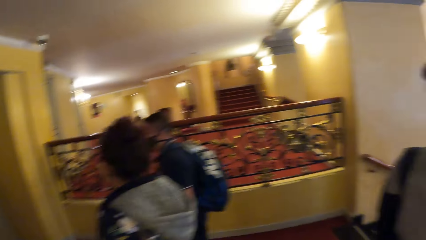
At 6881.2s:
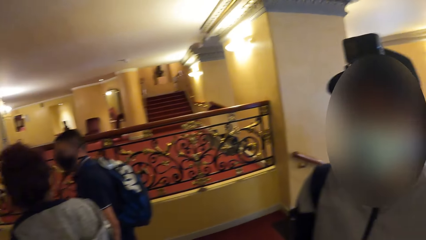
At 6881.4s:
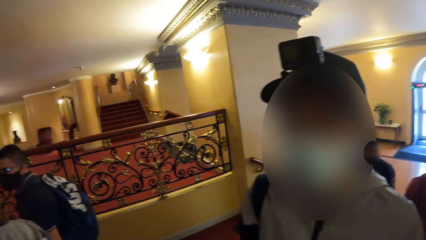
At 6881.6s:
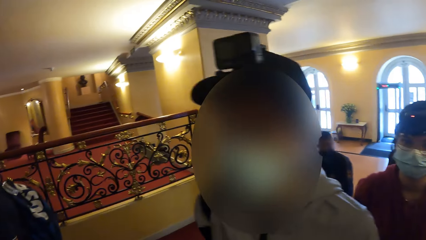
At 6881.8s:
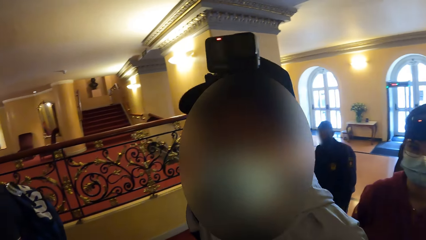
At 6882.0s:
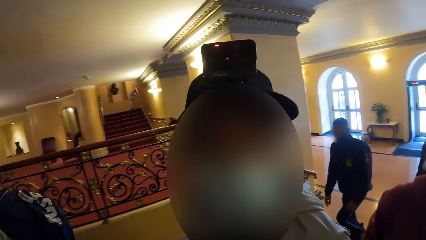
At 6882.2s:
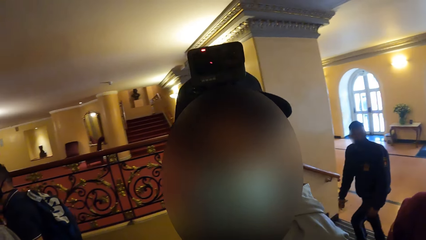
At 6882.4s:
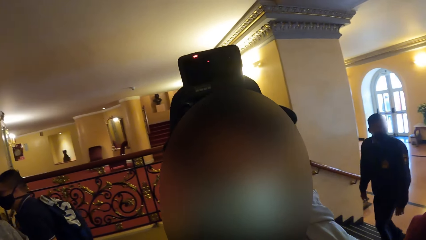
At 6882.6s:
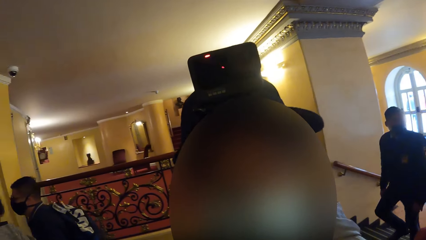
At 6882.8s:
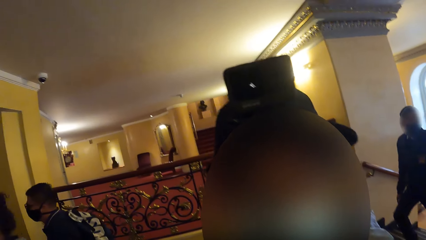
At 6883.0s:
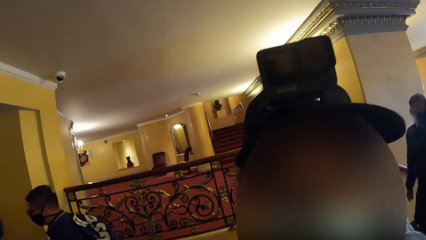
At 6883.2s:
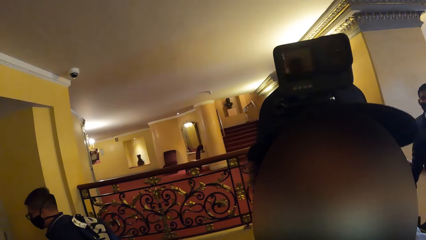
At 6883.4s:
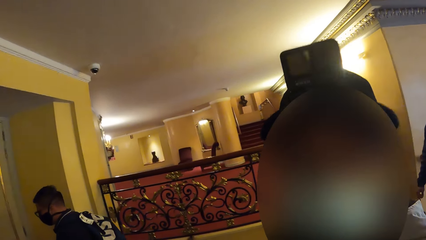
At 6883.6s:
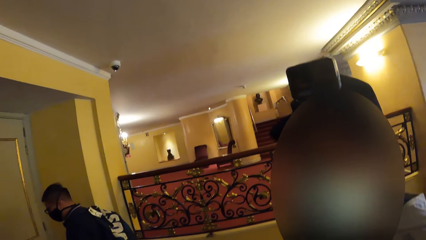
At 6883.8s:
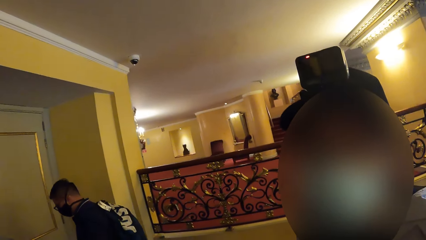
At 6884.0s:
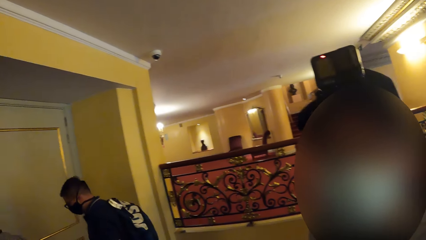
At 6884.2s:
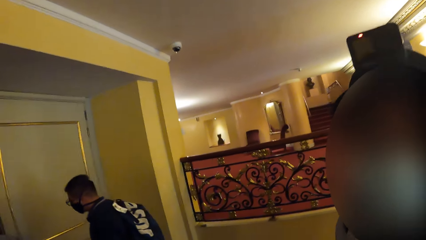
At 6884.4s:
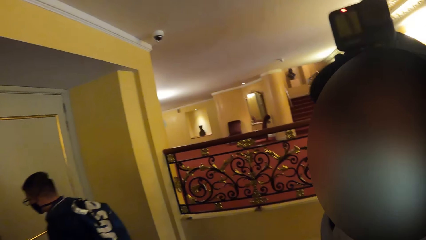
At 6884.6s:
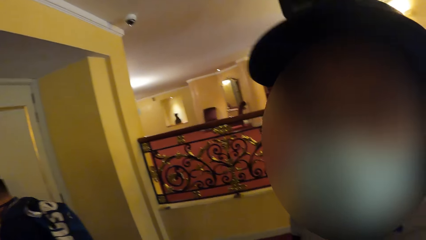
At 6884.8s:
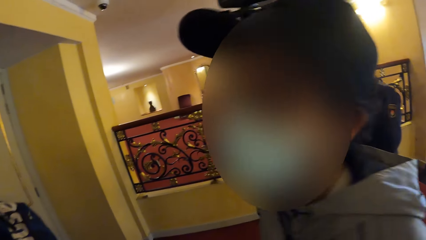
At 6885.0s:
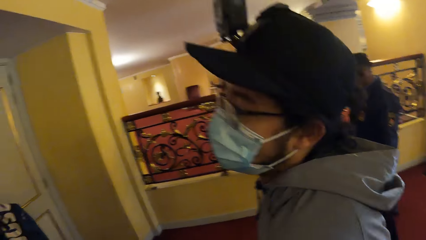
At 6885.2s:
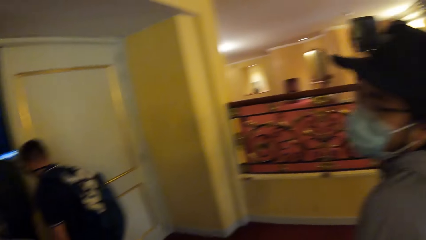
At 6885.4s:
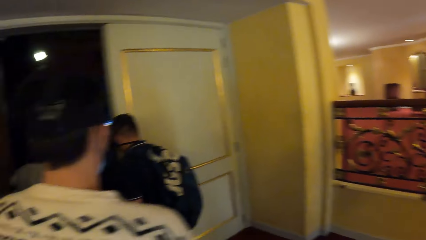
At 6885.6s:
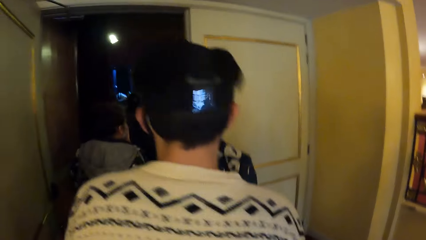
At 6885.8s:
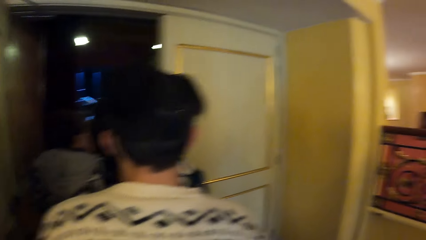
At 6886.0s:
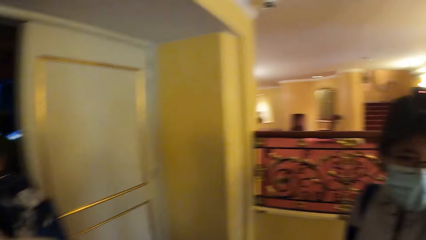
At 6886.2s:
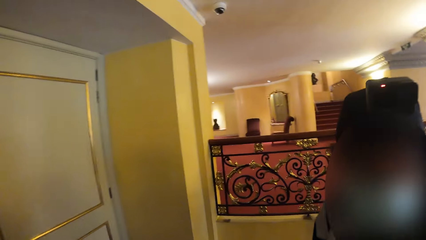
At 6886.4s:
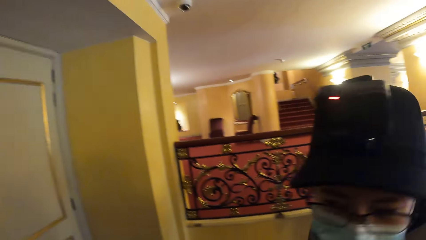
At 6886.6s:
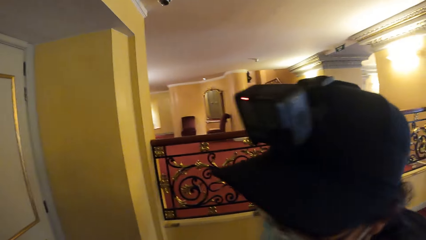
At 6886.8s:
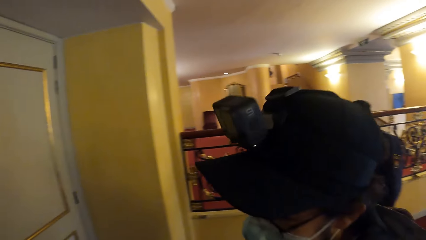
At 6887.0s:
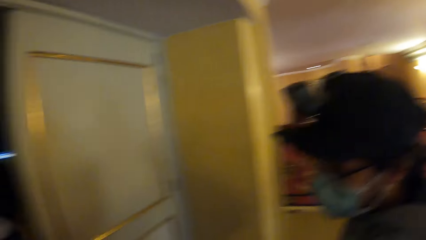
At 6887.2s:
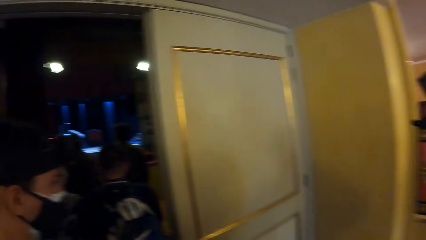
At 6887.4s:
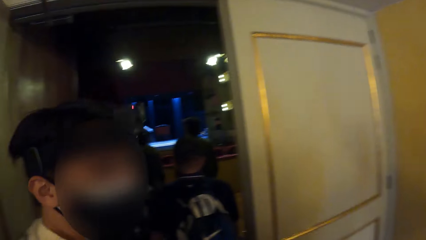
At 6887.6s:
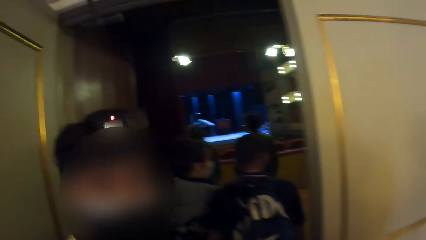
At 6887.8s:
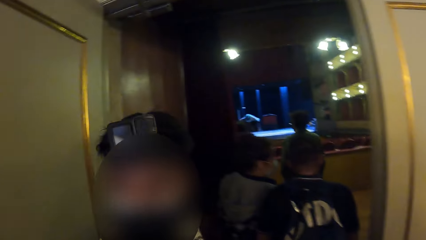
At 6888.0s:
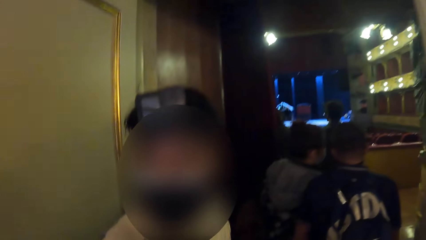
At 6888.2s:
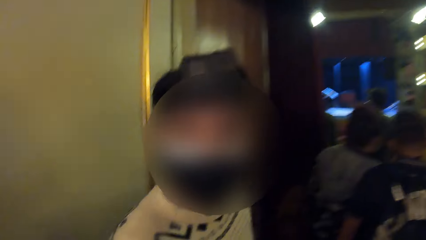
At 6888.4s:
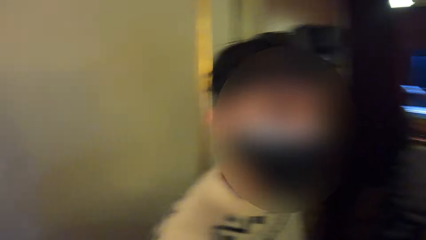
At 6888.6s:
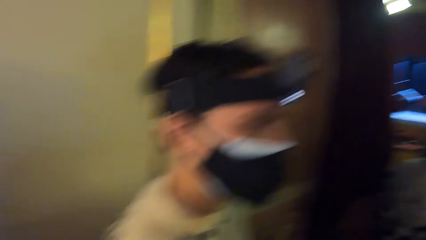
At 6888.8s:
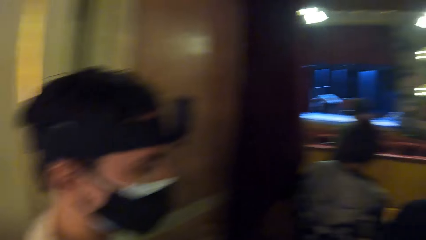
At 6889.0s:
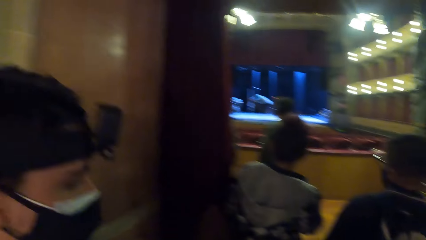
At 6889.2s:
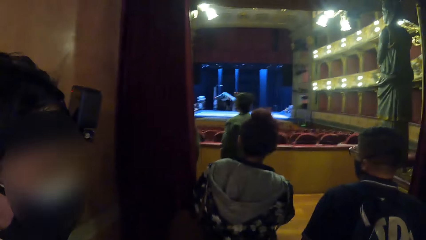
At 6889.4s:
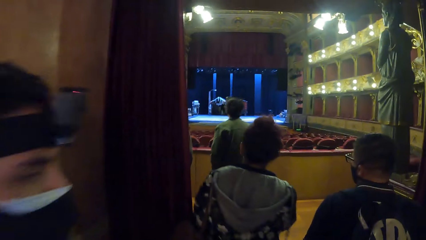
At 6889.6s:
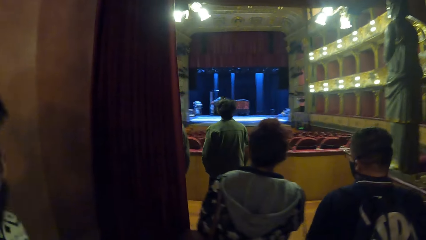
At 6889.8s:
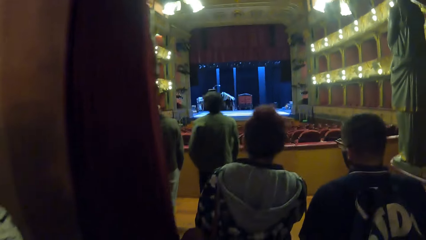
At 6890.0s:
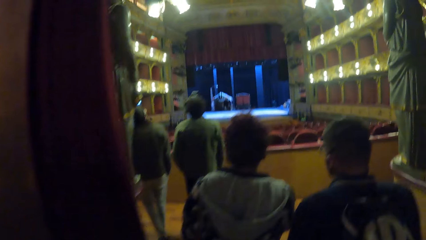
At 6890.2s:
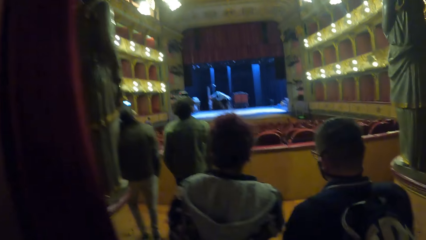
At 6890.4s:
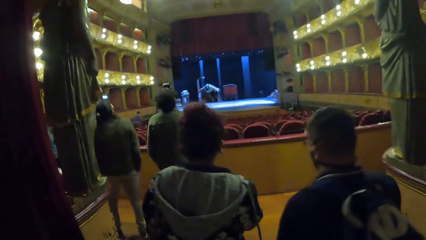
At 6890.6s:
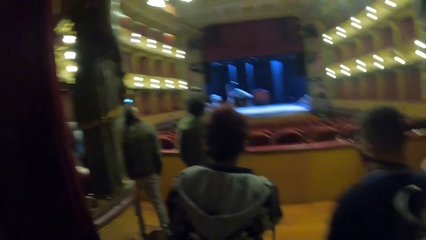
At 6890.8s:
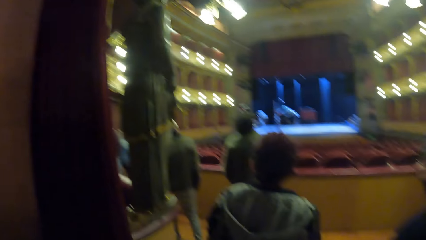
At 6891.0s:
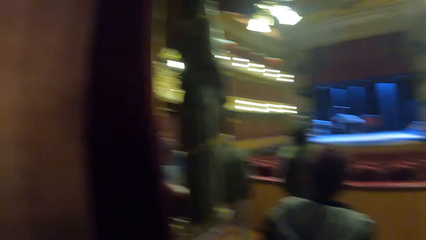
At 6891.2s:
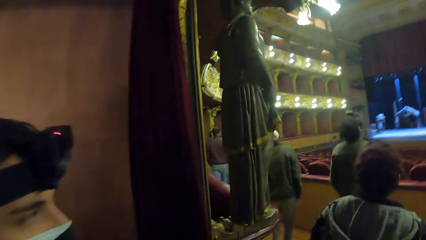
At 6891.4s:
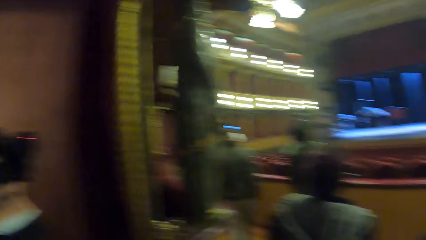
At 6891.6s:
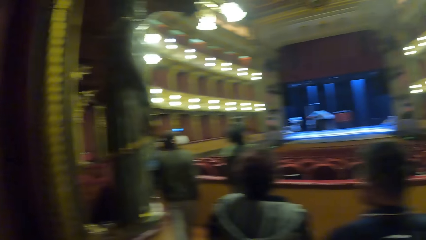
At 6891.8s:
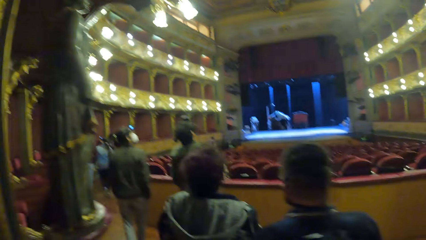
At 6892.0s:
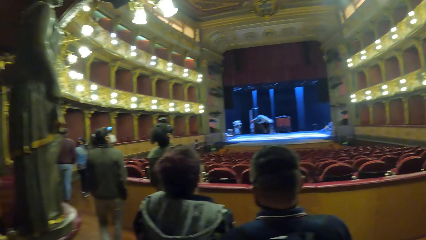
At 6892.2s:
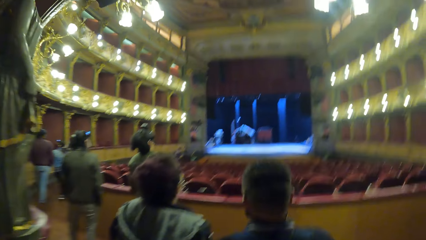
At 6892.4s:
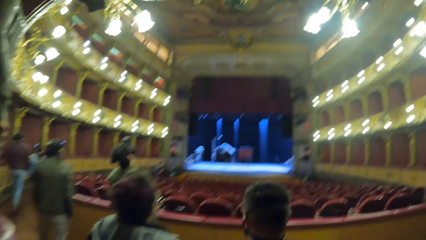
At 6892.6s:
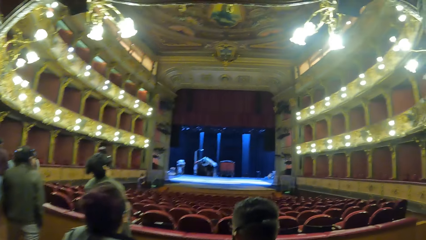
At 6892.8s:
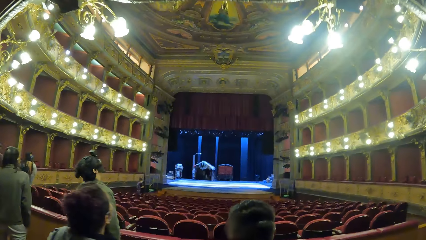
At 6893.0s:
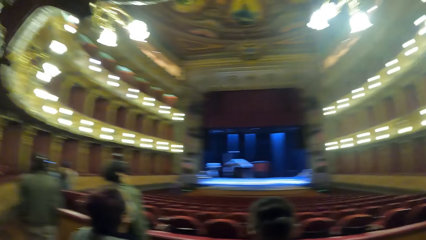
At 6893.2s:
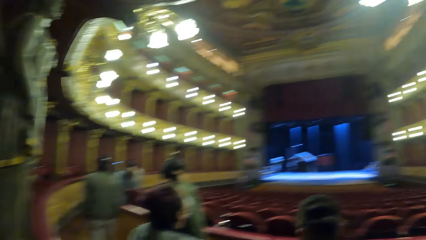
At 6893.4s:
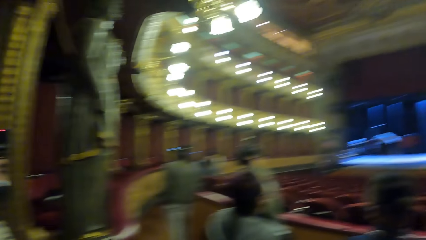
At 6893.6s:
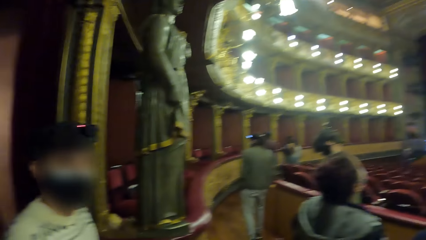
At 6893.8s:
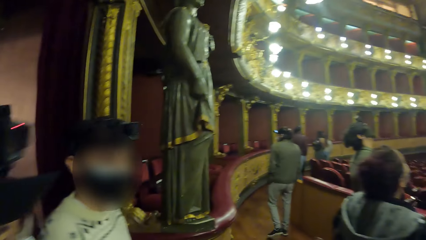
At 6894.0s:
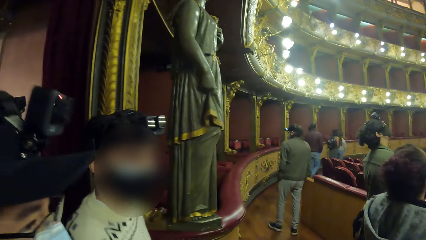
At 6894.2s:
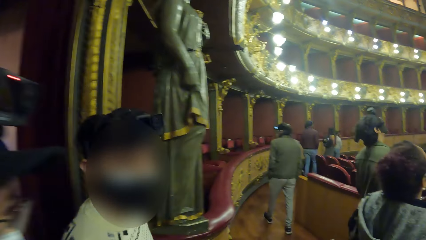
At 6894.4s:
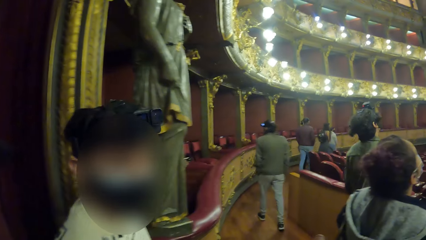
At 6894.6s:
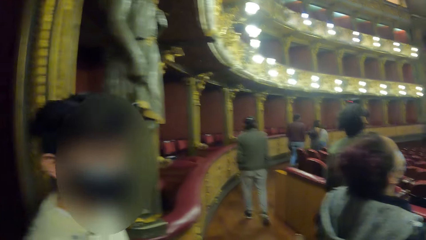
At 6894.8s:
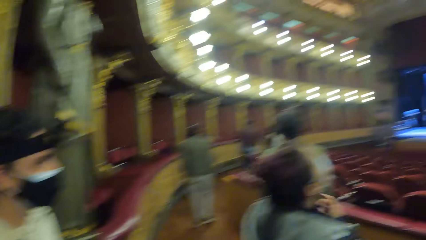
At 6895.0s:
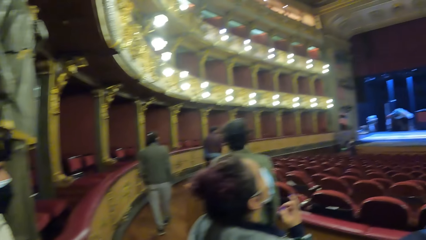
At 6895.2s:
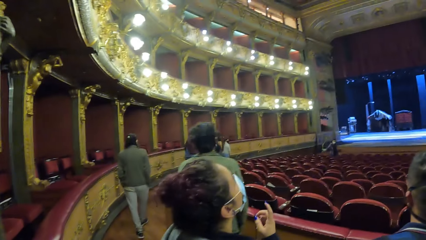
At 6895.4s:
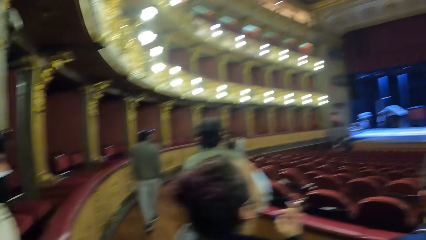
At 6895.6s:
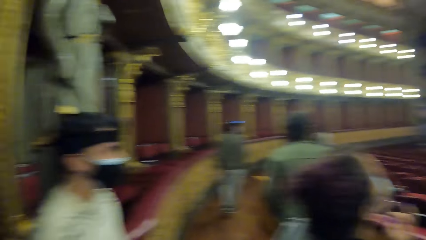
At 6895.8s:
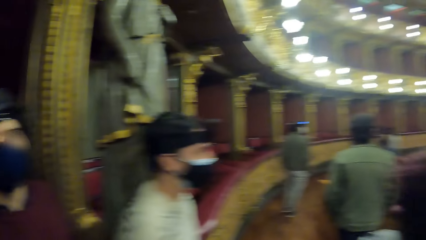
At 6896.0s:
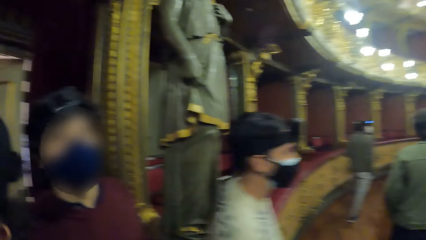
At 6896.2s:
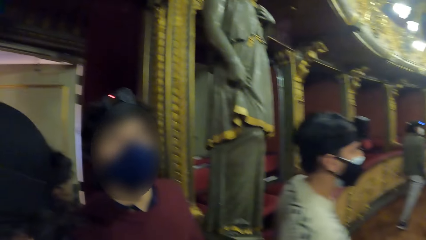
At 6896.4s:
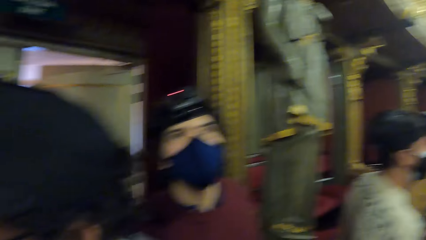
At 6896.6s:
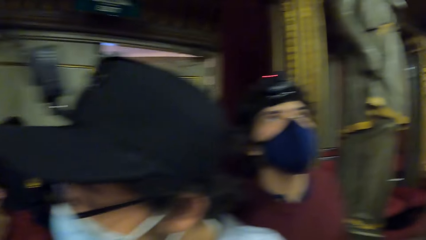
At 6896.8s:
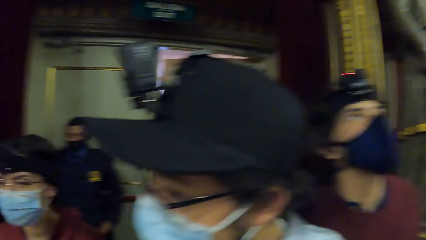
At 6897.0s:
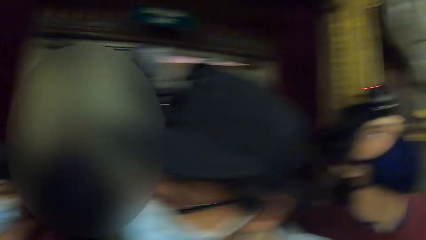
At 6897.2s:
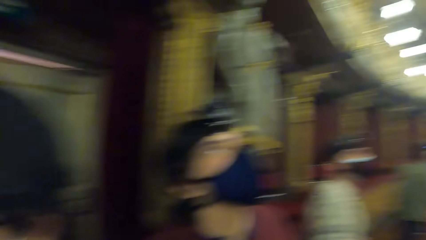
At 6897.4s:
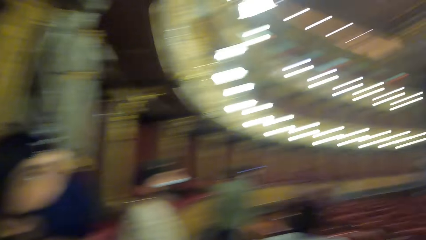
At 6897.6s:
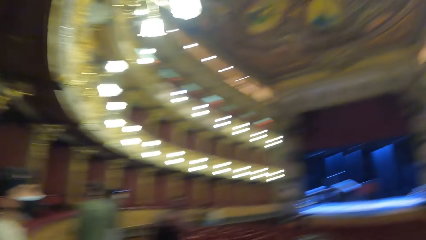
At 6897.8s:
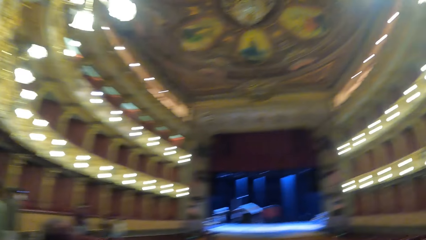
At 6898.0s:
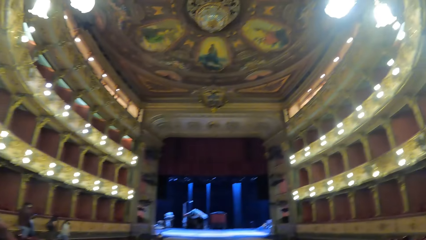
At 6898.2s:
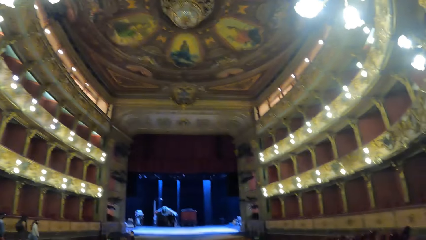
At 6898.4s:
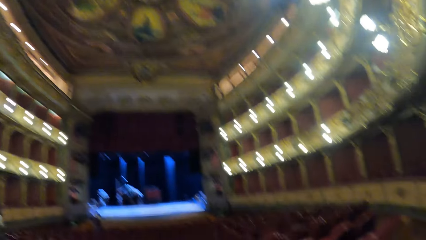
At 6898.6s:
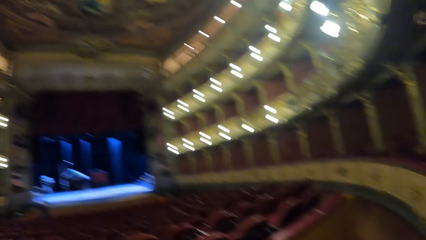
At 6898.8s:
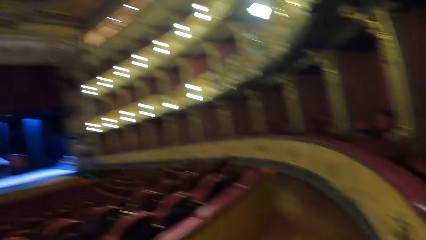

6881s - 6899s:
The camera wearer interacts with a woman. A person stares at the camera wearer. The camera wearer walks into the room with the group of people. Another person moves the hand to the face. The camera wearer stares in the room.
